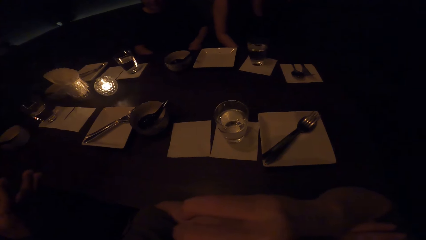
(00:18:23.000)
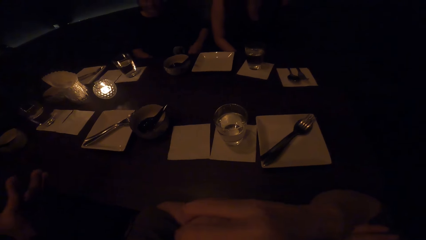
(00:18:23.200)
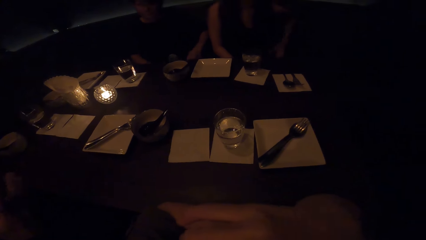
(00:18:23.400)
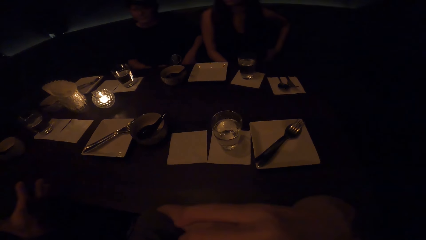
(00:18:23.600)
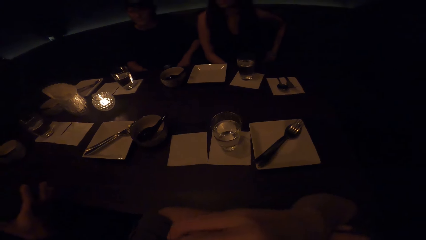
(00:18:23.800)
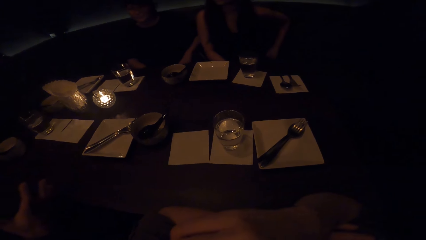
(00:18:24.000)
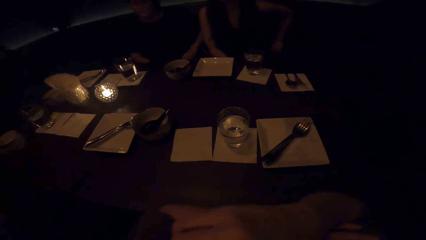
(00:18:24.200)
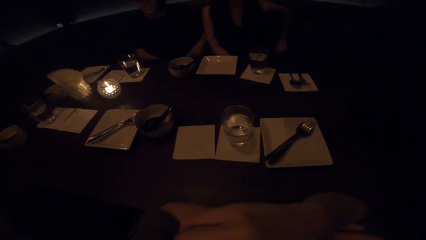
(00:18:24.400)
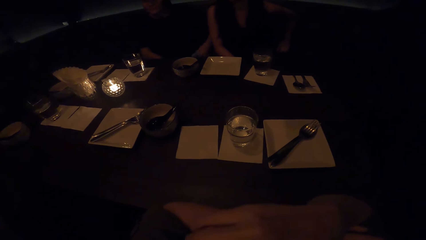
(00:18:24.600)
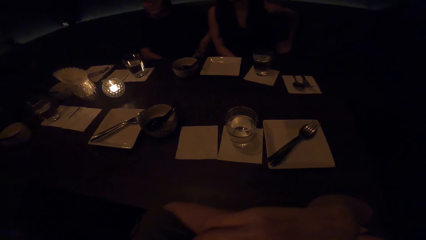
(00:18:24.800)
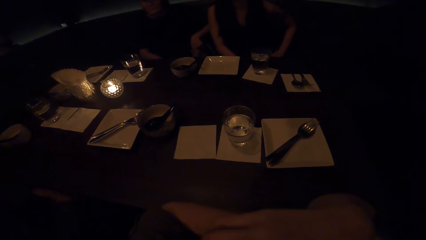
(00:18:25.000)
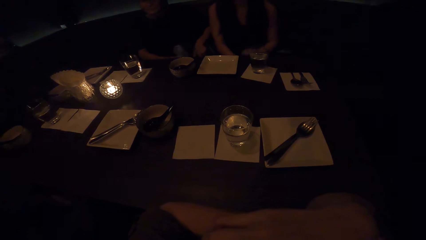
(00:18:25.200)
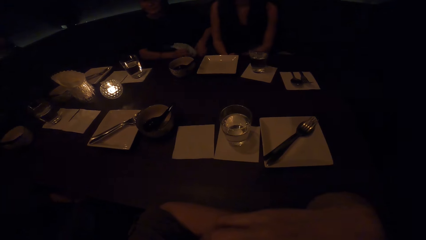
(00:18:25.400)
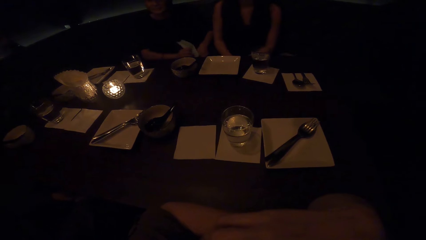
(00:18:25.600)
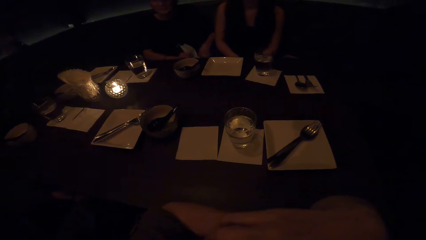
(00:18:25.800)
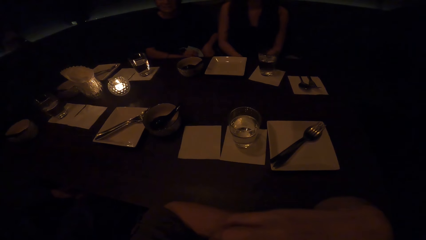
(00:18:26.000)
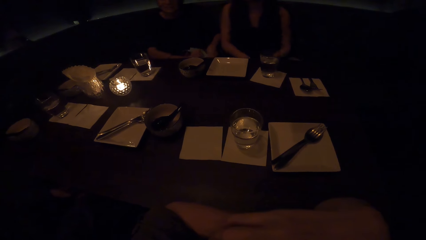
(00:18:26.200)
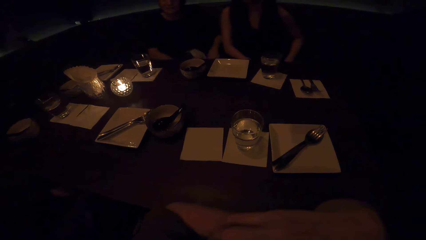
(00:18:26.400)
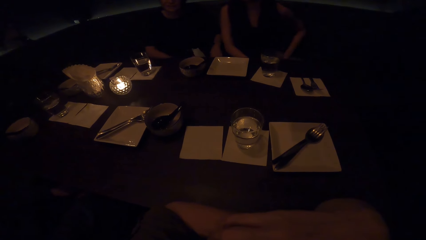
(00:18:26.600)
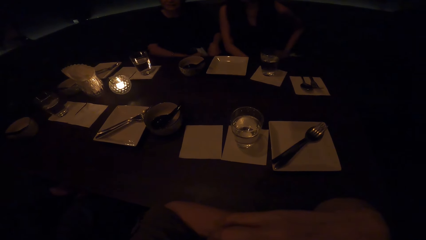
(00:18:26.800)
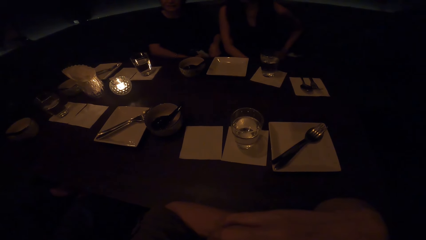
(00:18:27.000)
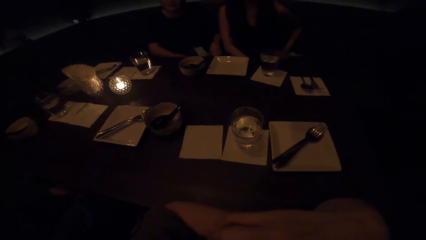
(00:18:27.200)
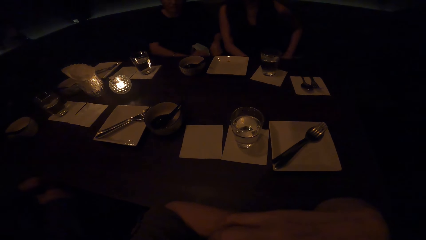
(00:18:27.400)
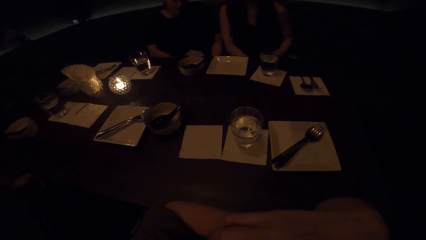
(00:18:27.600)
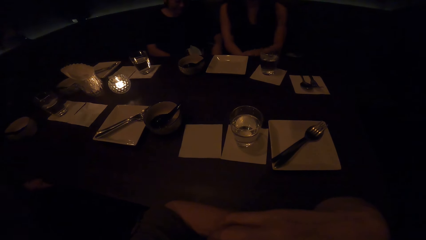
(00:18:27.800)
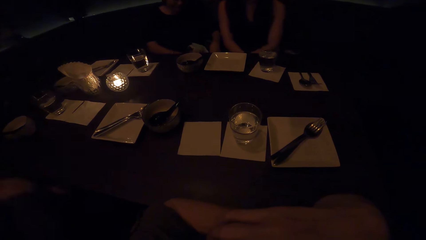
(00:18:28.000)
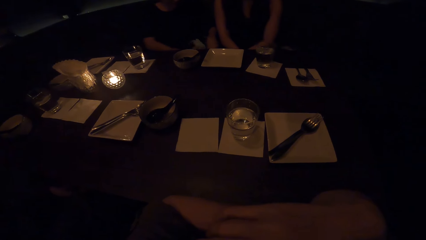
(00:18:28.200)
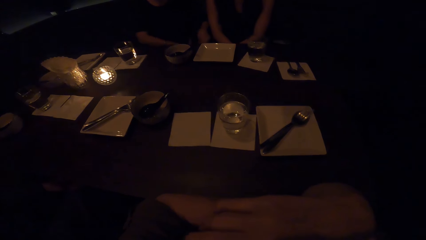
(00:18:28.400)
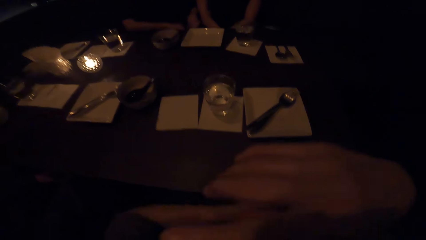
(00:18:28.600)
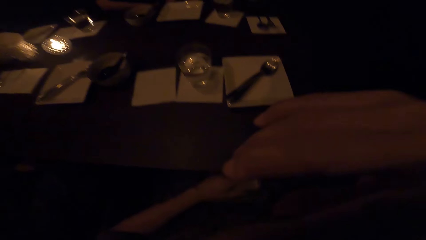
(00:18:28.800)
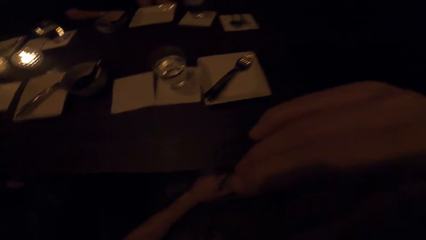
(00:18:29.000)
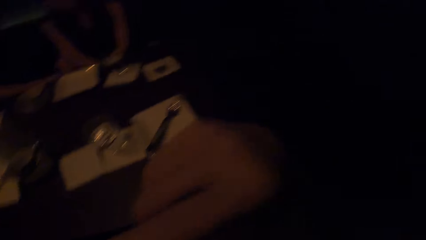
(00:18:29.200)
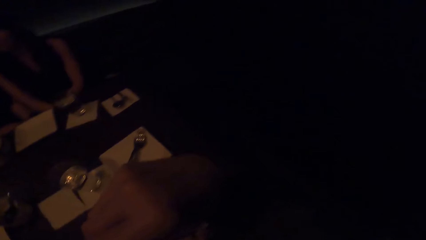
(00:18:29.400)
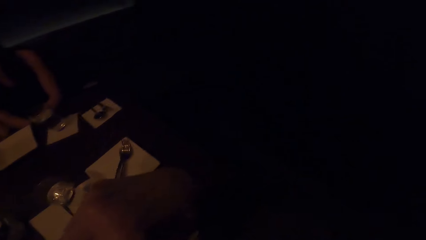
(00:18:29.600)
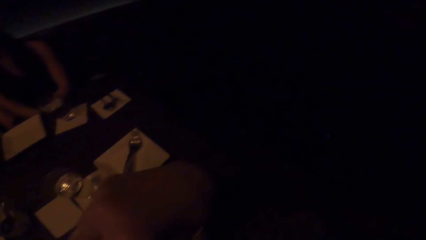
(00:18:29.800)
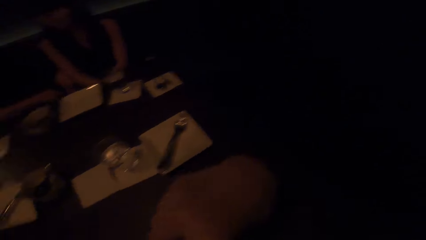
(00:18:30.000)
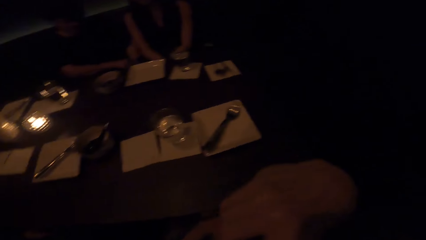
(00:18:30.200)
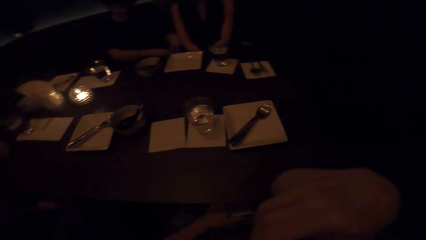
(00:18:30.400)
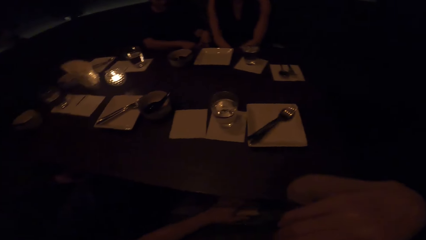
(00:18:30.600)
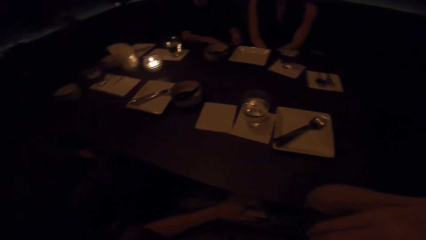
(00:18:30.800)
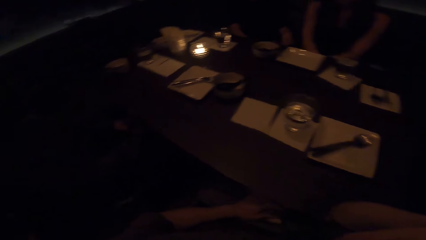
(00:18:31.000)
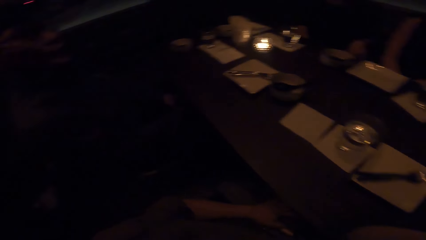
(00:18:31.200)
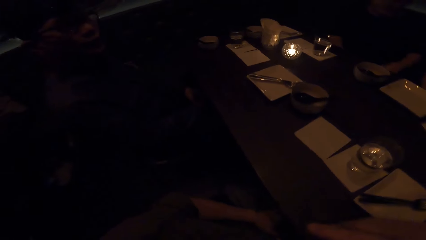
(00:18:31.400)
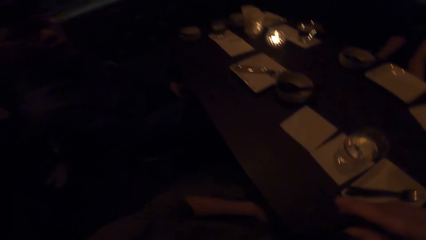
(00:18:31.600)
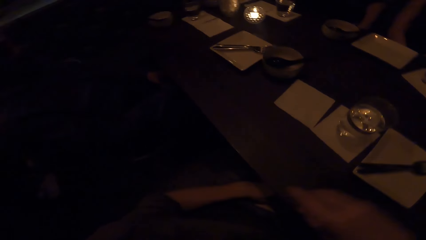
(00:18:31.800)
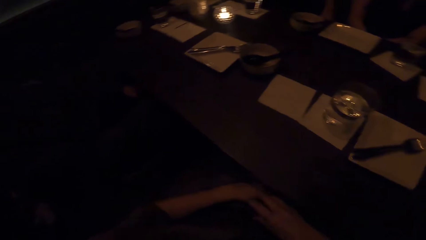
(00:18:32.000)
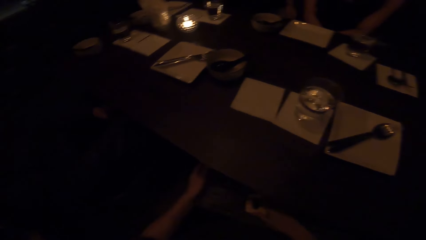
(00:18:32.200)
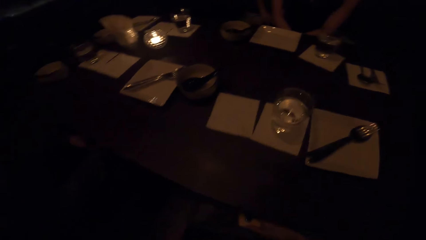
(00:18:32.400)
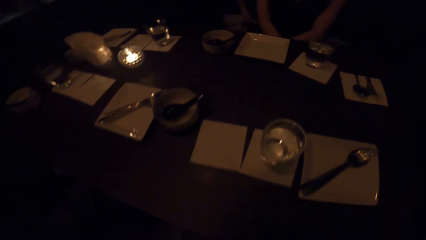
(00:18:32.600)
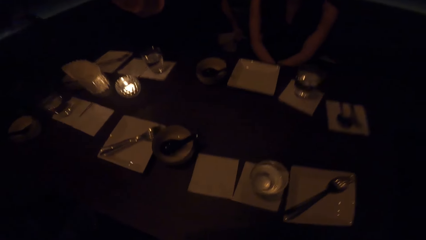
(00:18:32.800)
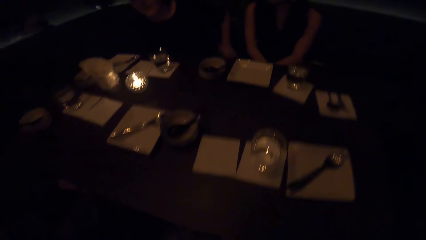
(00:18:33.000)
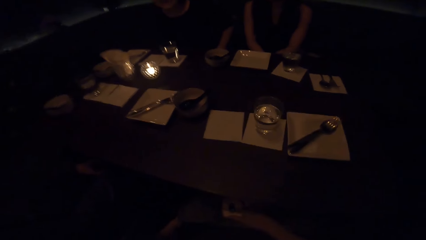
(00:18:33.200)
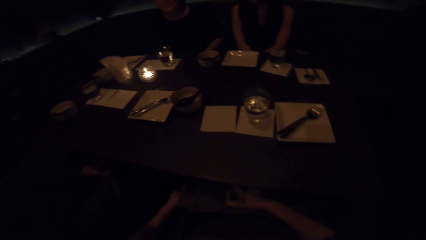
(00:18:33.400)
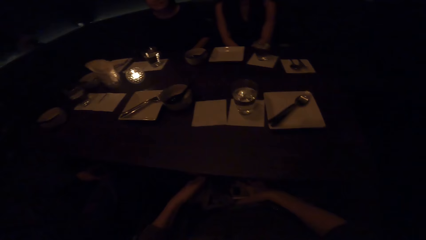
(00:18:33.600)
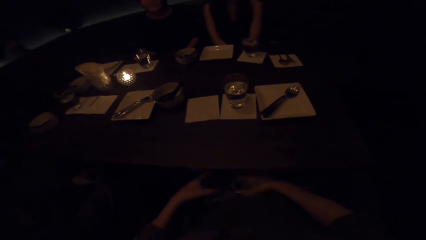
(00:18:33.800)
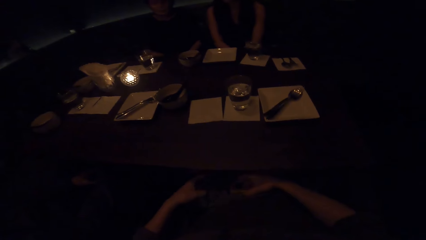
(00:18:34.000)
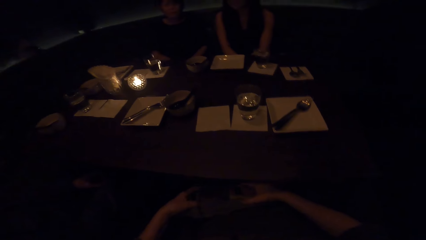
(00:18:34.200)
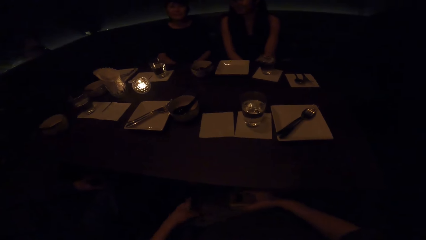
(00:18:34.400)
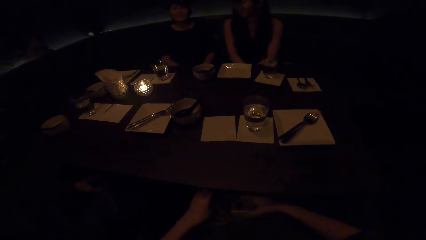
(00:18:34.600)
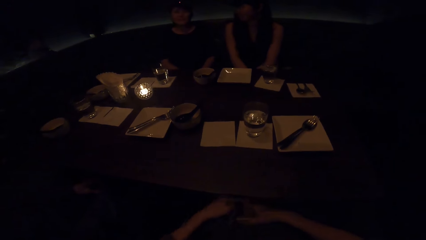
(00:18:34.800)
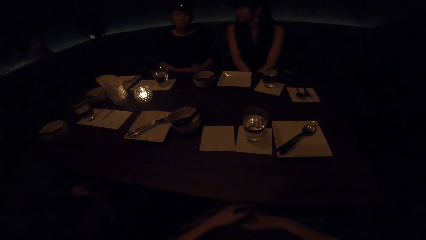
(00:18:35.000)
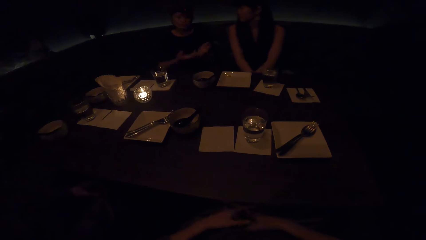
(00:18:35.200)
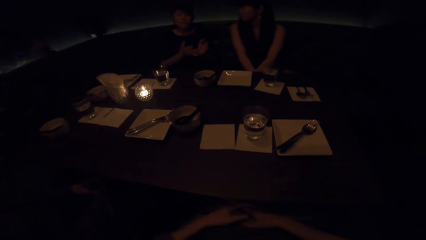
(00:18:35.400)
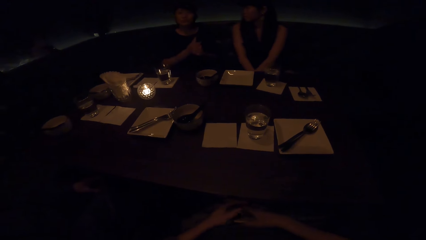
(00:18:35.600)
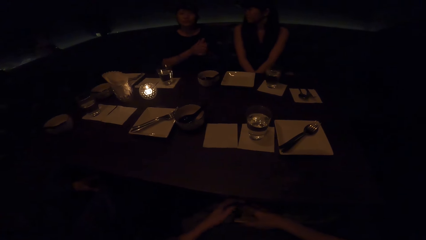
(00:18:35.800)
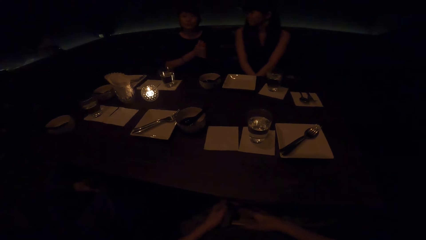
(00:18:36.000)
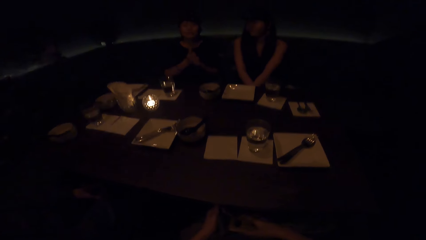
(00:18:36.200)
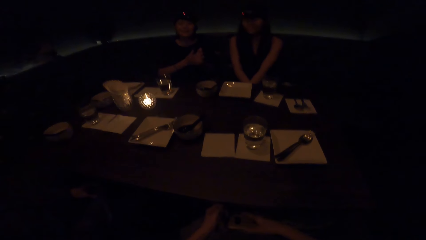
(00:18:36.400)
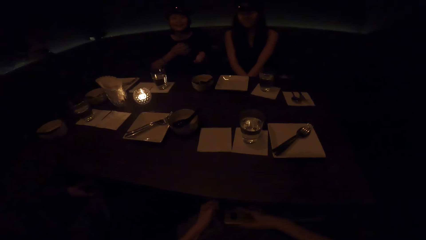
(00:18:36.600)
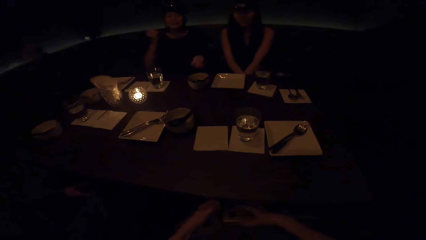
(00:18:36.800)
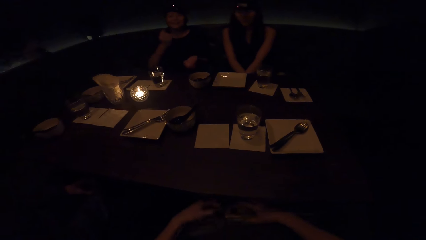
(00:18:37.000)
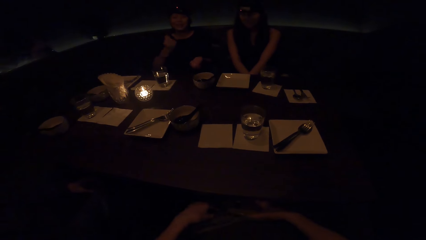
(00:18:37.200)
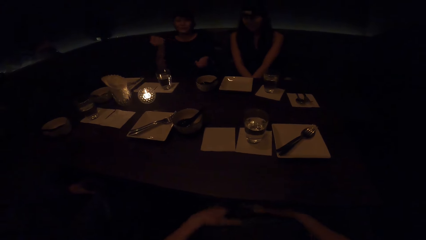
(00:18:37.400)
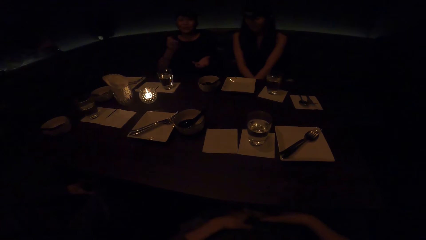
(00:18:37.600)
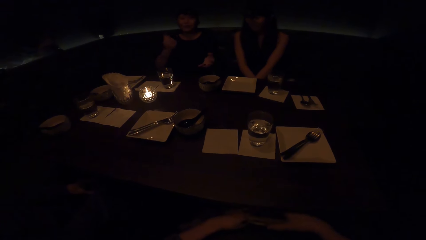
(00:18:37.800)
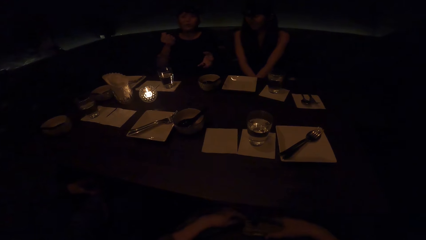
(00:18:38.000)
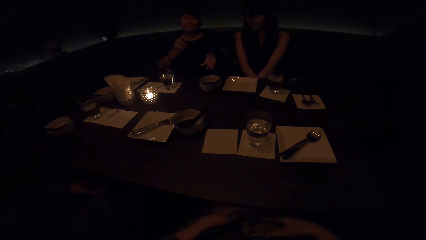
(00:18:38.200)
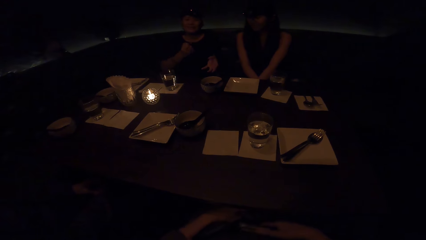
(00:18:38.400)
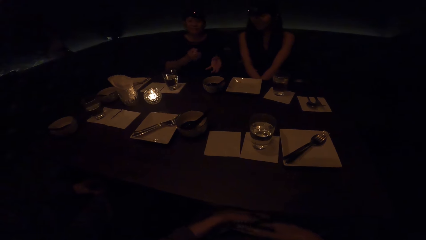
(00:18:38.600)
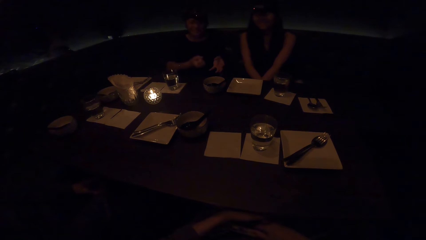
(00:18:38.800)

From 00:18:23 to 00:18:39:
The camera wearer moves her hands. A man talks with the camera wearer and two other people.
